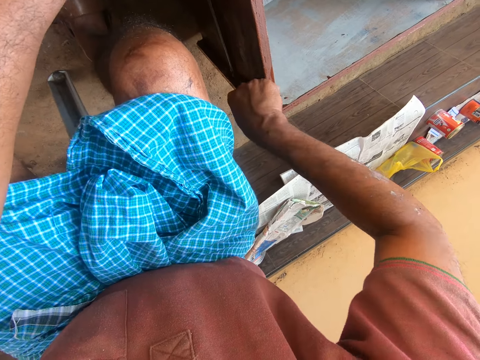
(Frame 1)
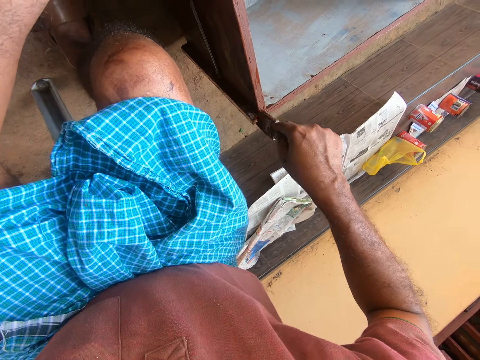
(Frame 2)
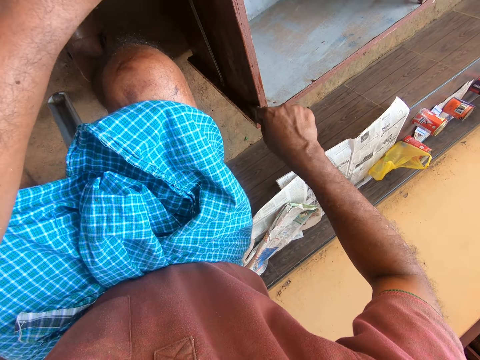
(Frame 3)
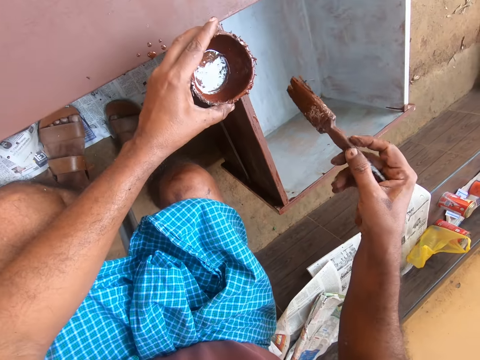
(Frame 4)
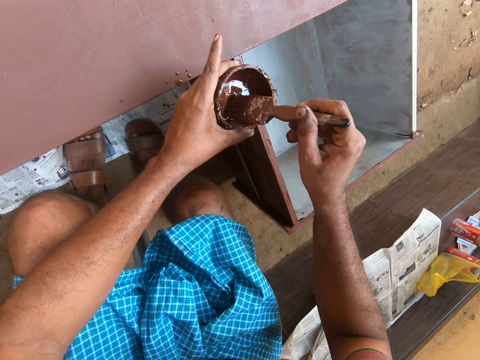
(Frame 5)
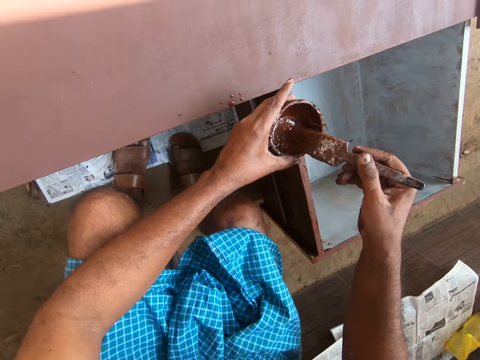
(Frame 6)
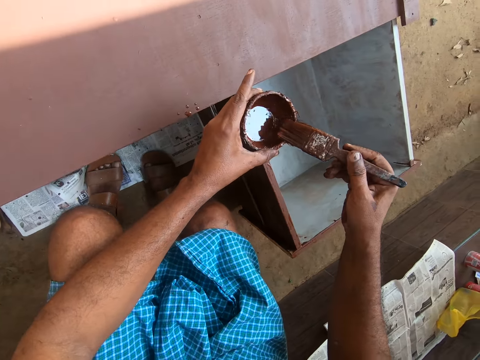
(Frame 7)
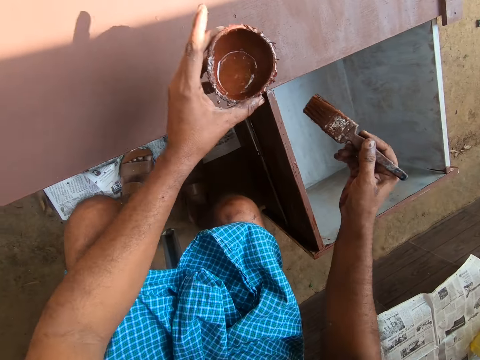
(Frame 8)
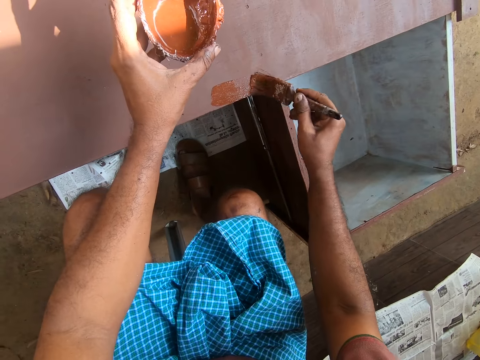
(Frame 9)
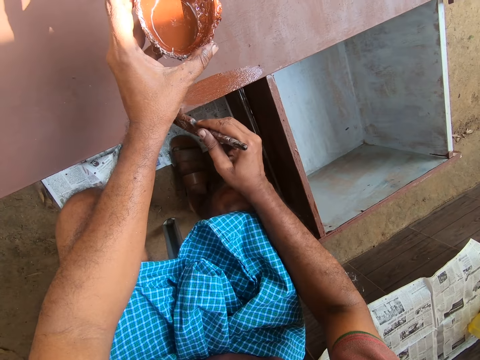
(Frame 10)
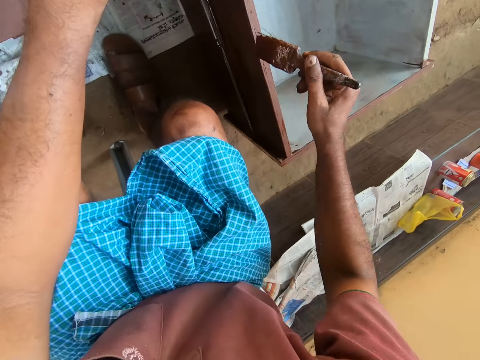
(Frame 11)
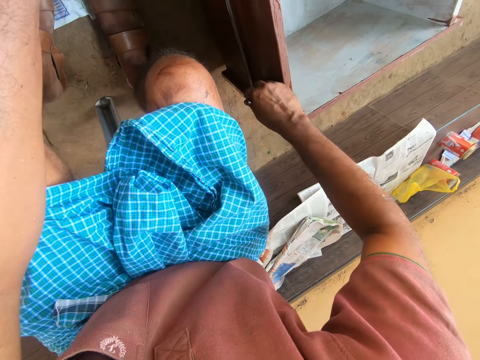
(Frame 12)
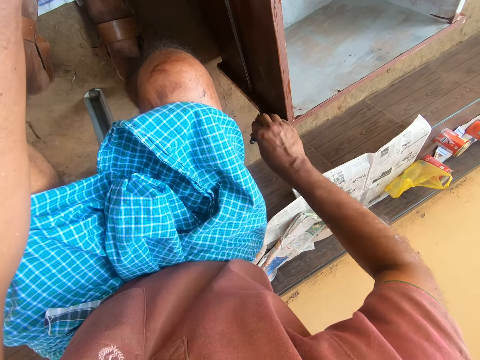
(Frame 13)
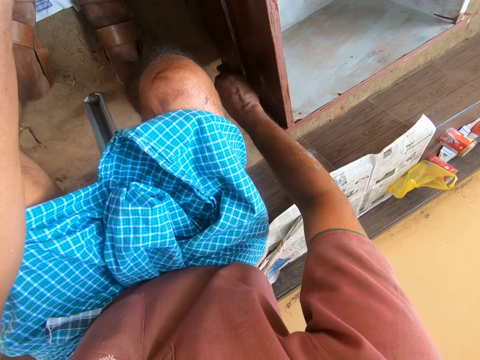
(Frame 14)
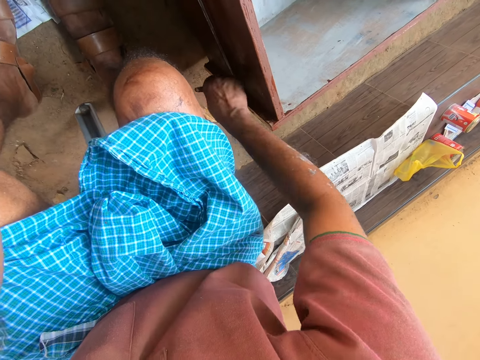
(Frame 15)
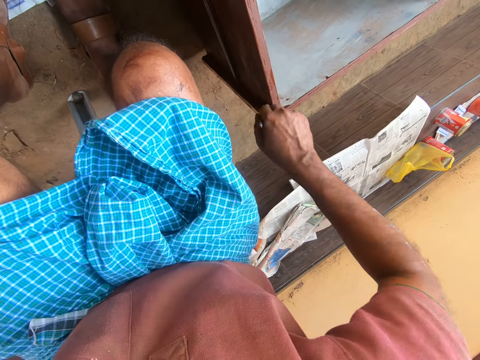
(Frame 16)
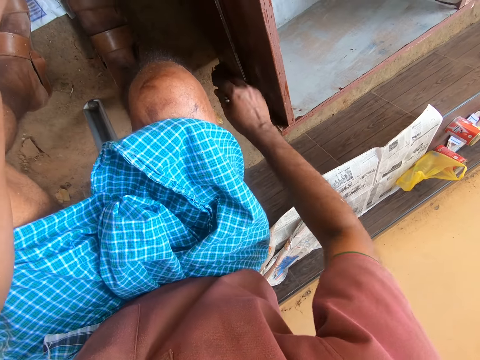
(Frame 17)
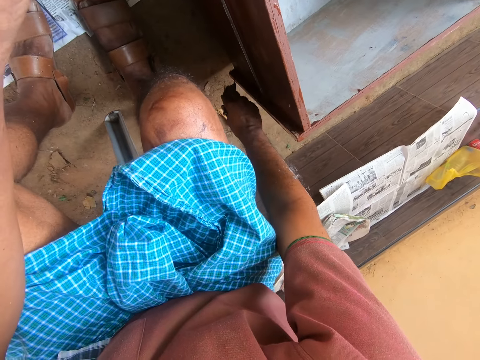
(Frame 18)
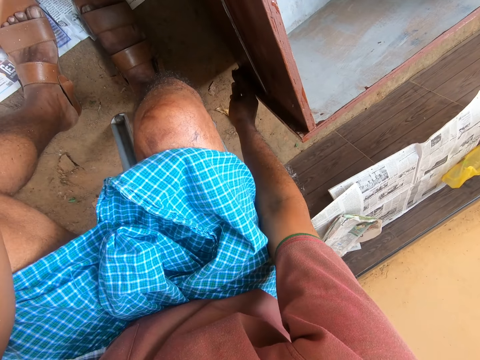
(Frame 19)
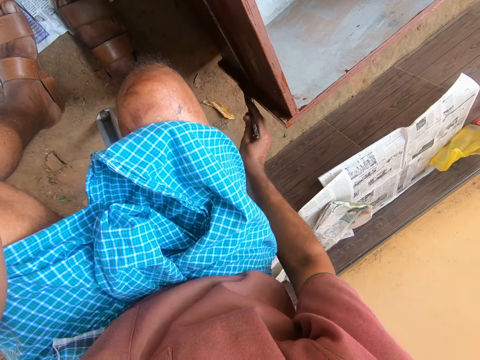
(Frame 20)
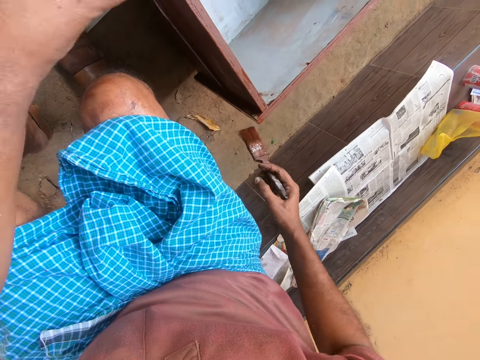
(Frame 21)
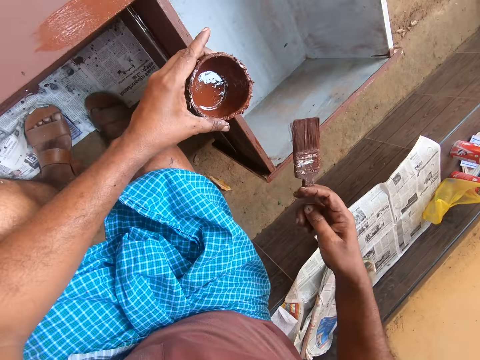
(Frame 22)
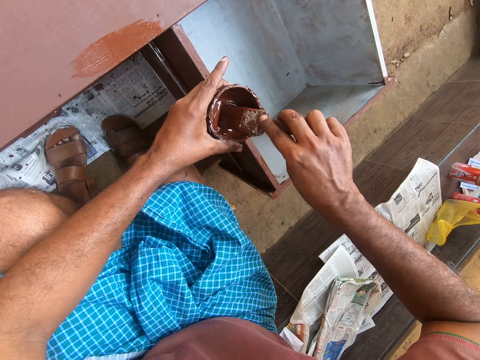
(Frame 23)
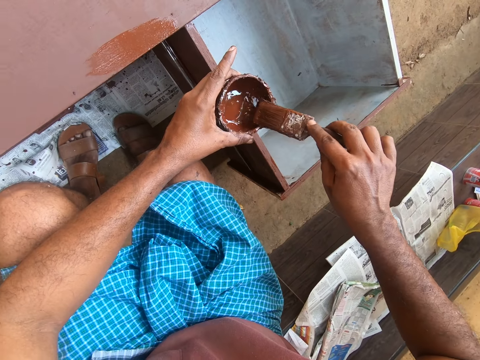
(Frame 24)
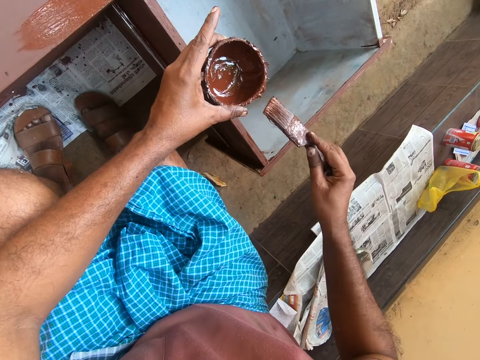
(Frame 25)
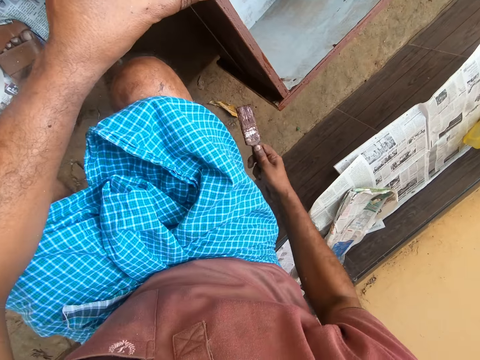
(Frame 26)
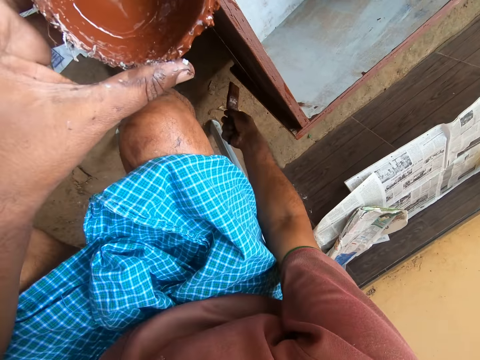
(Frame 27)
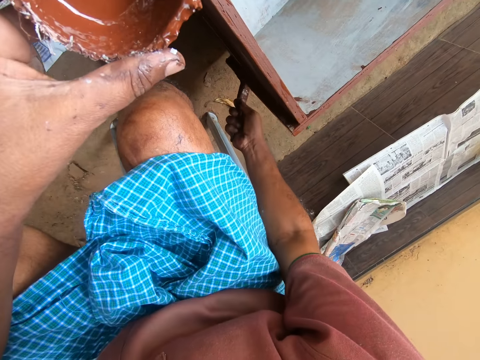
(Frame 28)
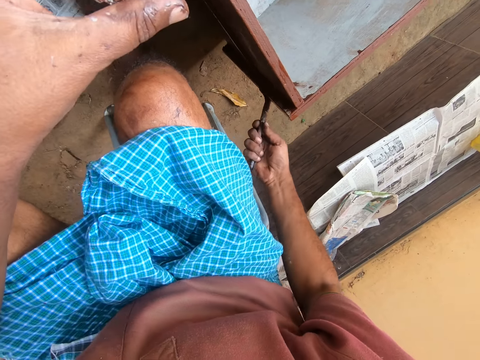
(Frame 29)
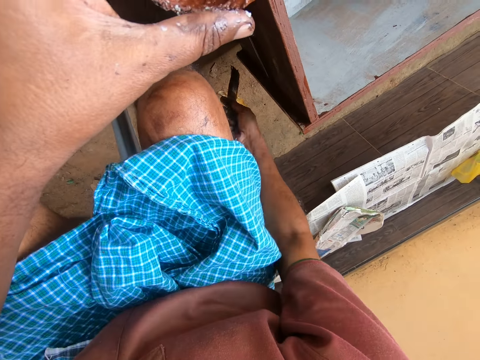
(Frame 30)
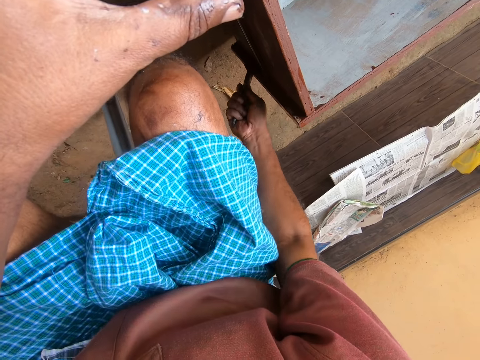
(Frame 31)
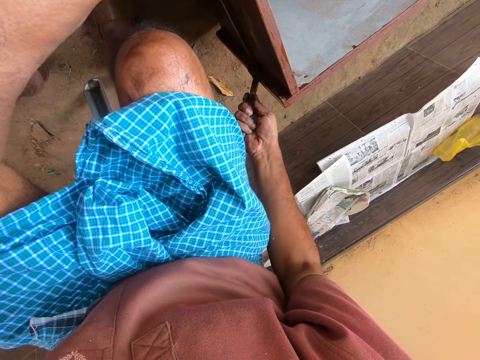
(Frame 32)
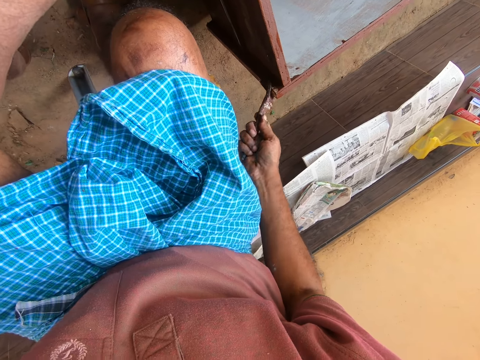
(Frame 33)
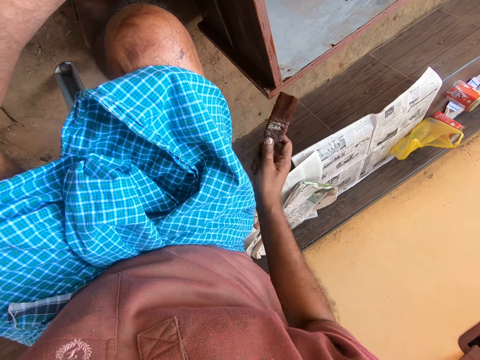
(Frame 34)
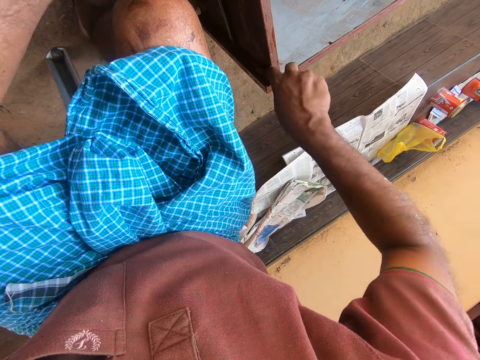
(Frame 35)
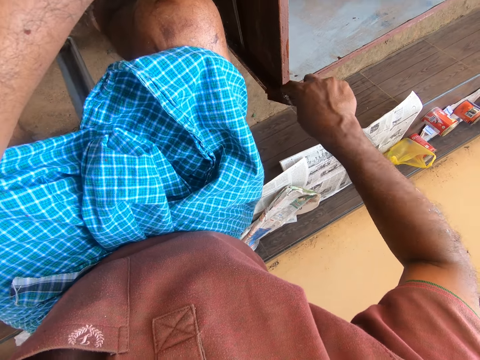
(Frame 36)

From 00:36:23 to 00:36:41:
The camera wearer takes paint with the brush from the cup in his hand. He removes the paint brush from the paint. He paints the top of the drawer cabinet with the brush in his hand. He paints the side of the drawer of the drawer cabinet with the brush in his hand. He takes paint with the brush from the cup in his hand. He removes the paint brush from the paint. He paints the side of the drawer of the drawer cabinet with the brush in his hand.

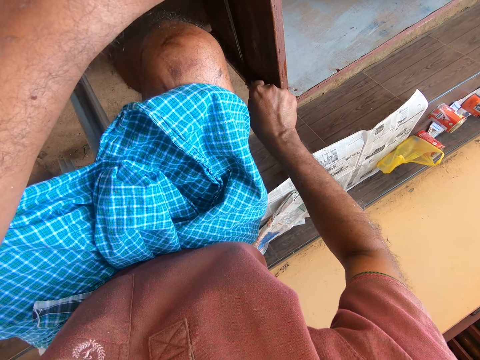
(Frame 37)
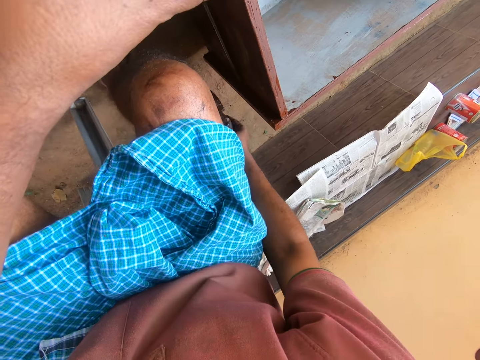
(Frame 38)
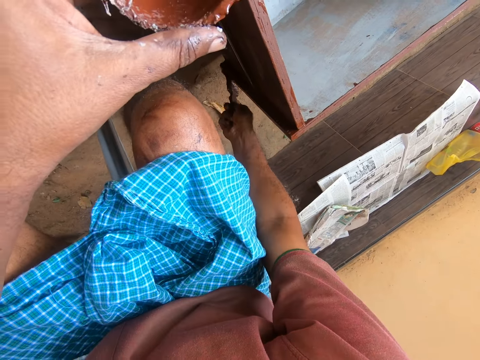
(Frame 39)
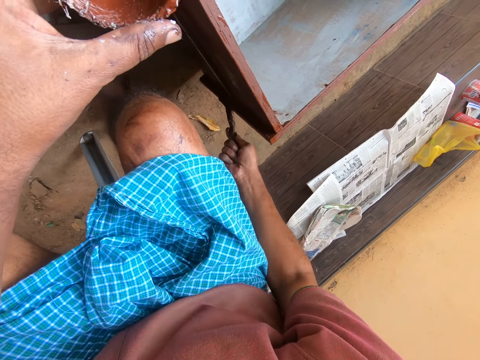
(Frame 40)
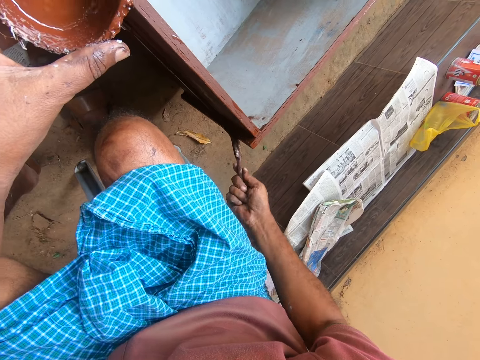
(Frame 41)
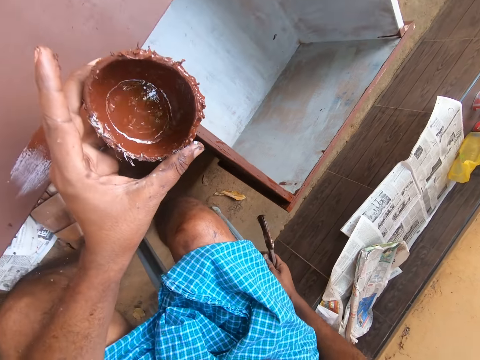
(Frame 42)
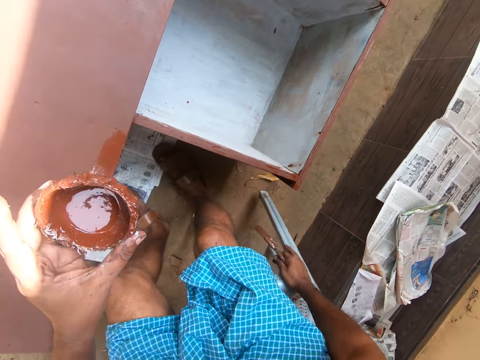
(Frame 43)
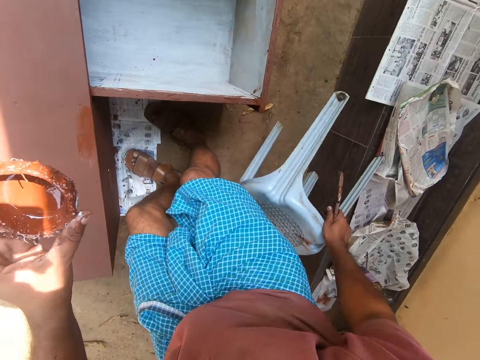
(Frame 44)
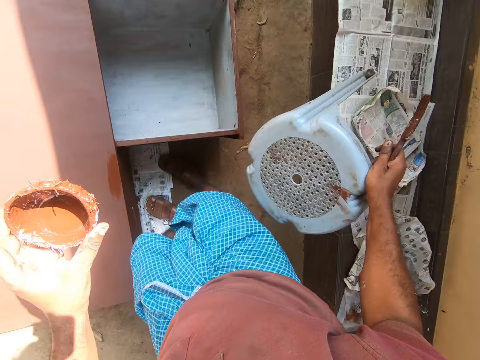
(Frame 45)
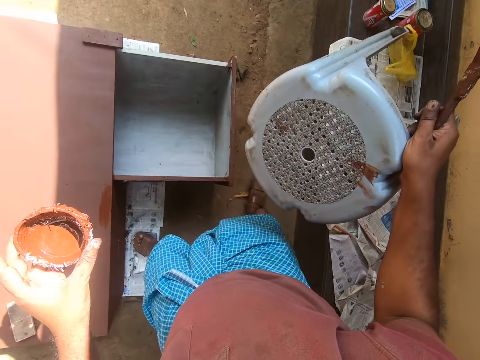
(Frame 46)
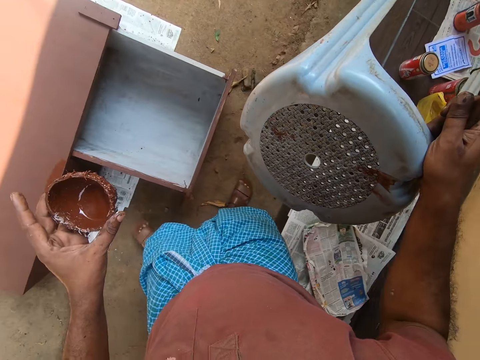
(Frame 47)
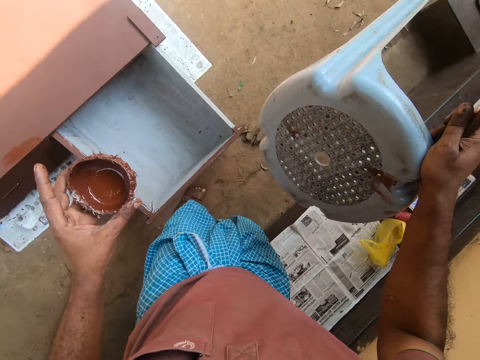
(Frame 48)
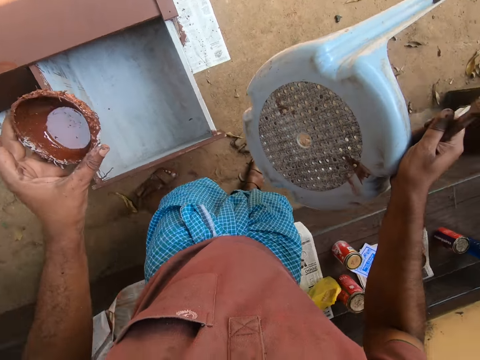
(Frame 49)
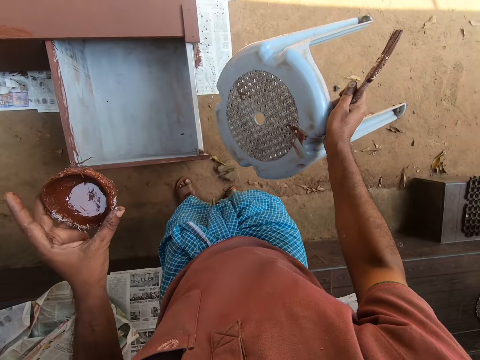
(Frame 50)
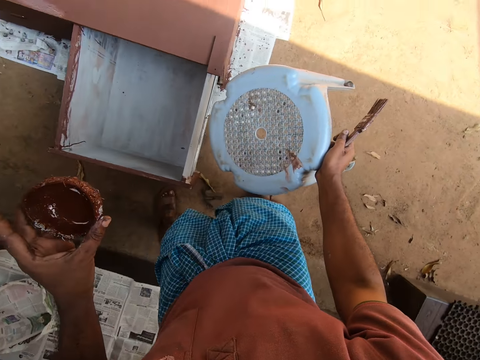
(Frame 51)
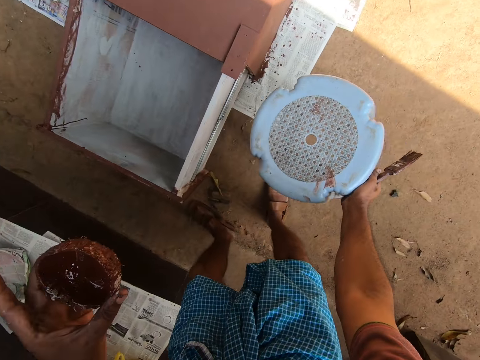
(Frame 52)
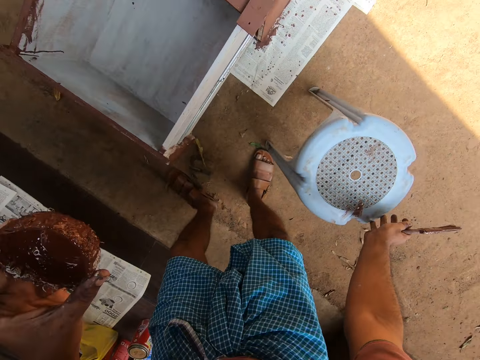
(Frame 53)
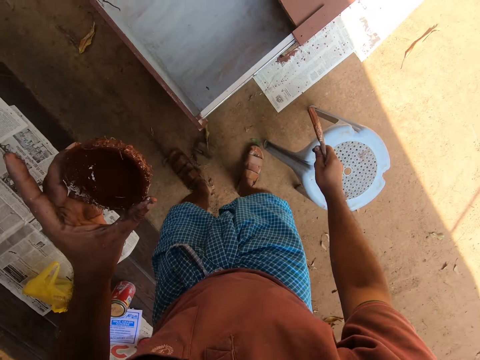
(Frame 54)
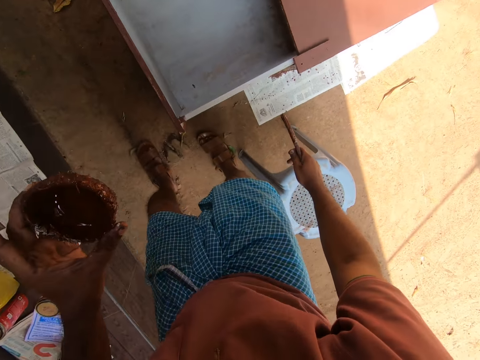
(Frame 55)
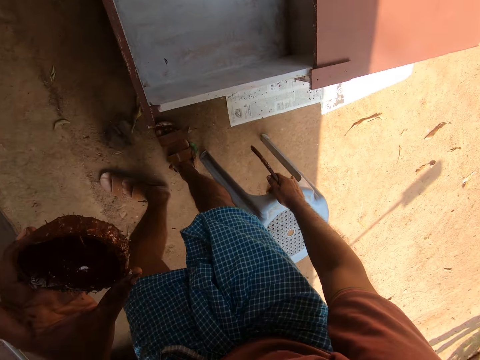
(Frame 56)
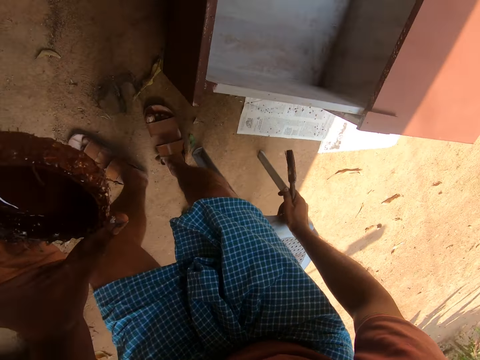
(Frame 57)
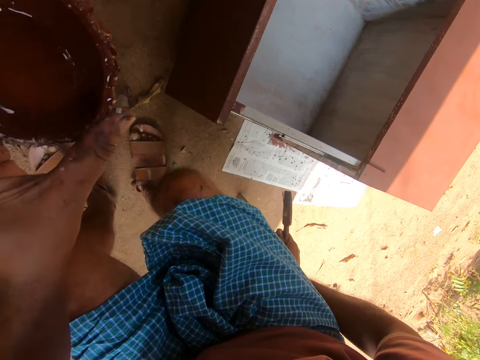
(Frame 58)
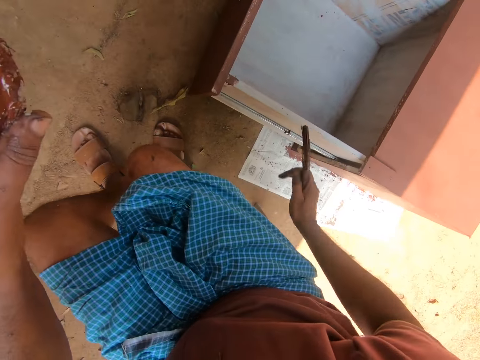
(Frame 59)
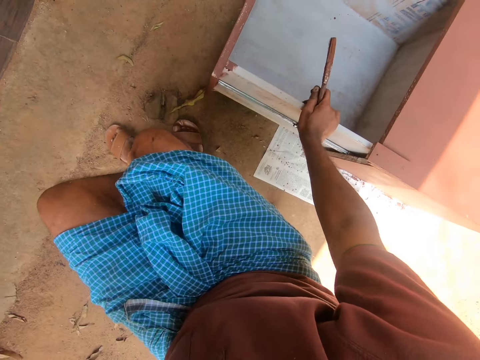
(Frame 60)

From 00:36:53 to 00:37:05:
The camera wearer stands up from the plastic stool. He lifts the stool. He carries the plastic stool from the front of the drawer cabinet. He walks around the drawer cabinet. He places the plastic stool beside the drawer cabinet. He sits on the plastic stool beside the drawer cabinet.
